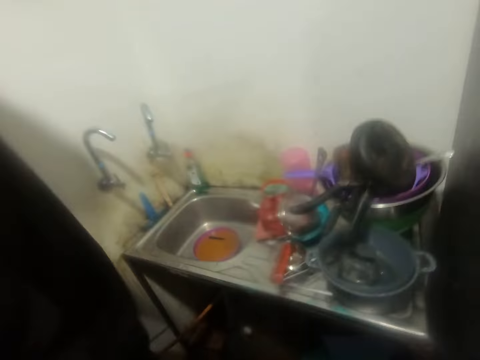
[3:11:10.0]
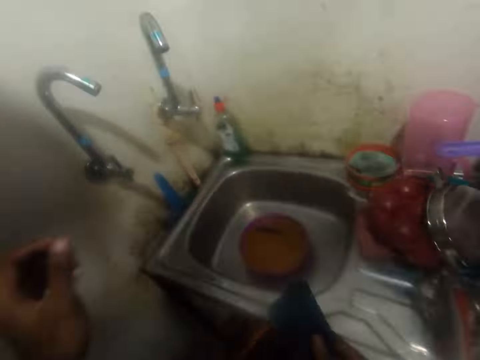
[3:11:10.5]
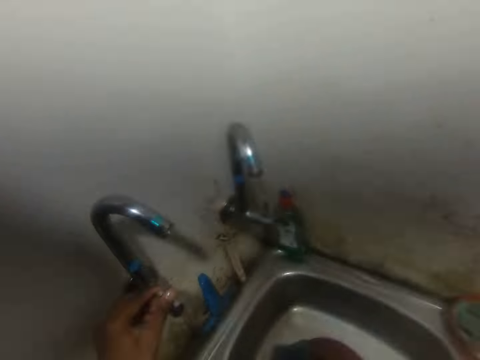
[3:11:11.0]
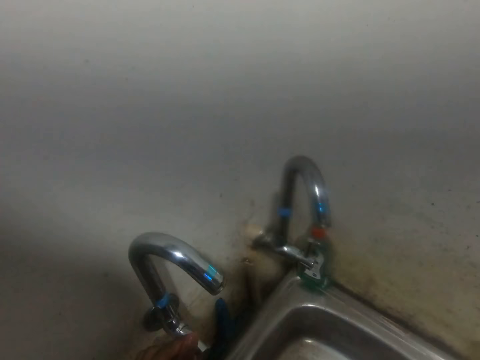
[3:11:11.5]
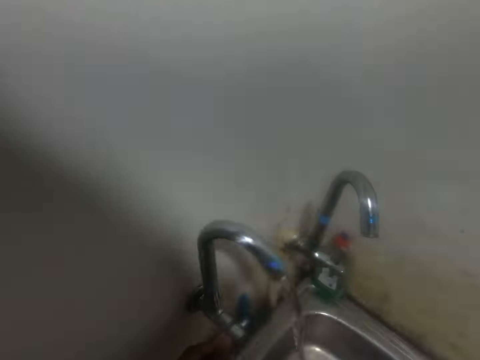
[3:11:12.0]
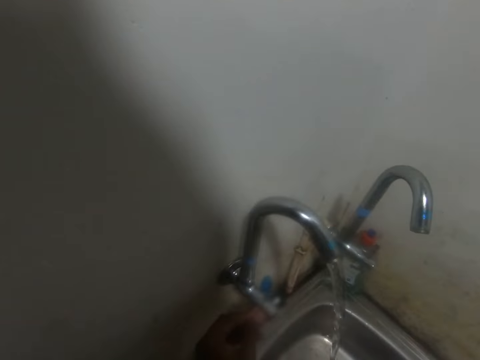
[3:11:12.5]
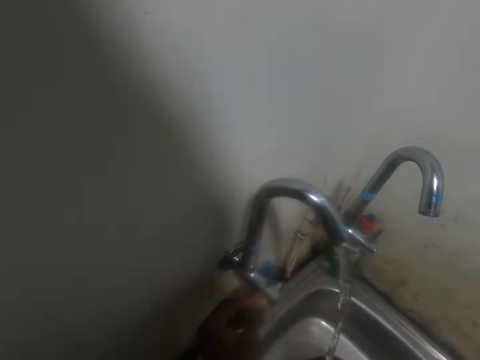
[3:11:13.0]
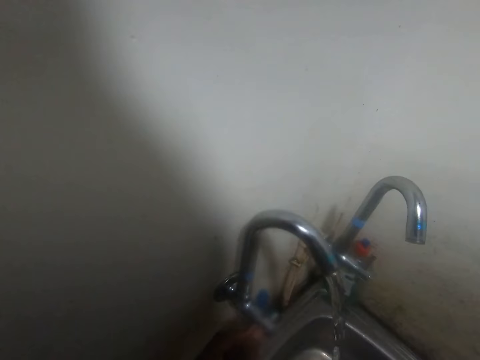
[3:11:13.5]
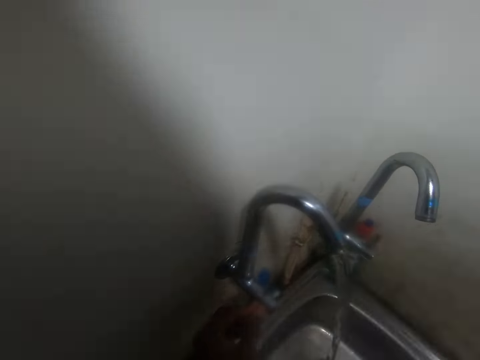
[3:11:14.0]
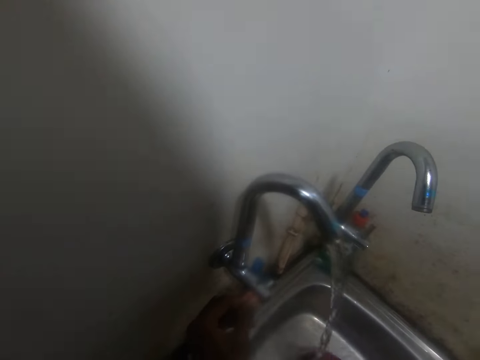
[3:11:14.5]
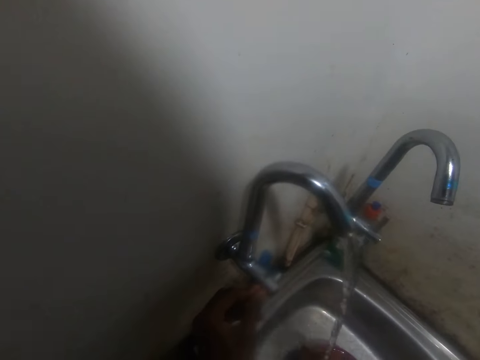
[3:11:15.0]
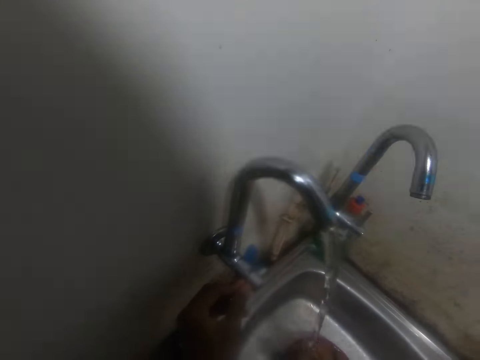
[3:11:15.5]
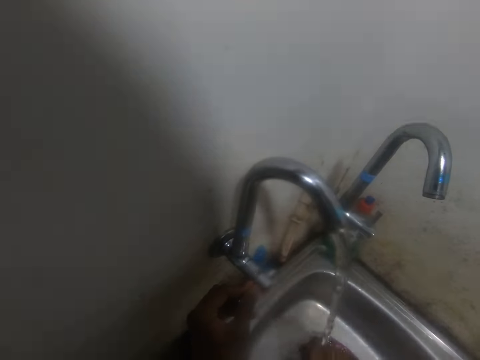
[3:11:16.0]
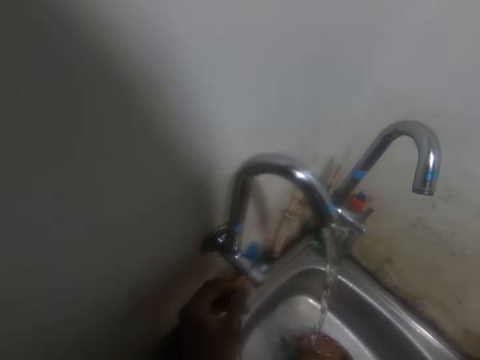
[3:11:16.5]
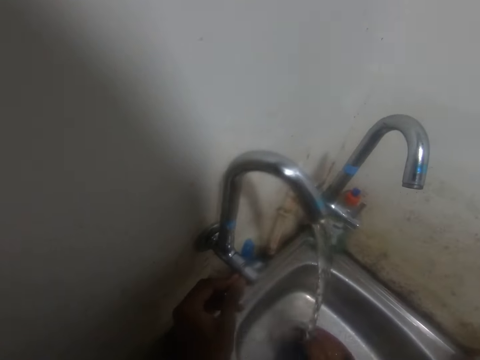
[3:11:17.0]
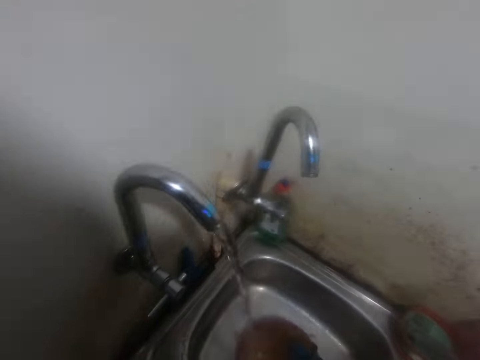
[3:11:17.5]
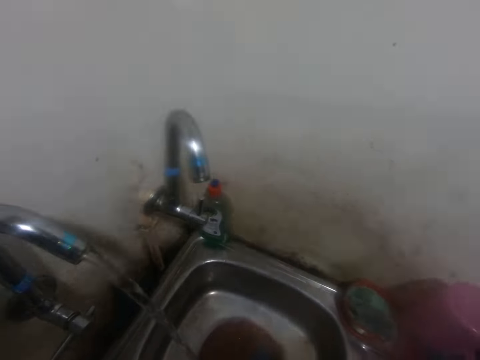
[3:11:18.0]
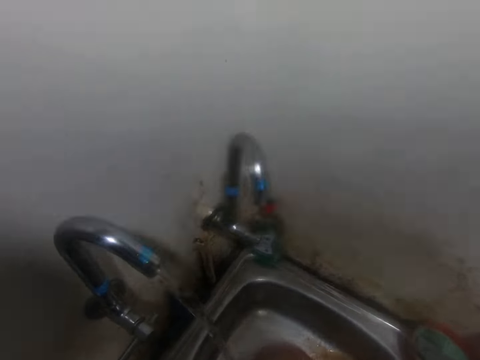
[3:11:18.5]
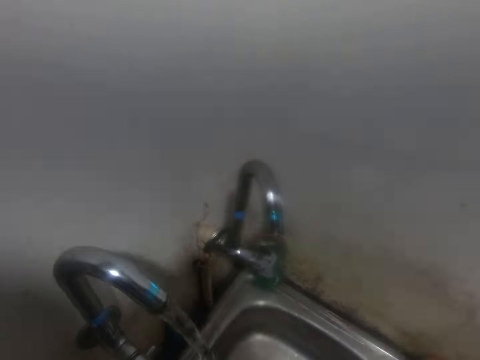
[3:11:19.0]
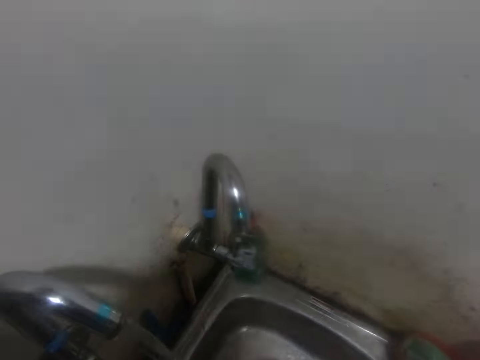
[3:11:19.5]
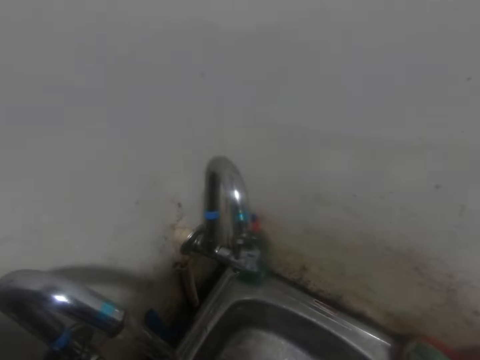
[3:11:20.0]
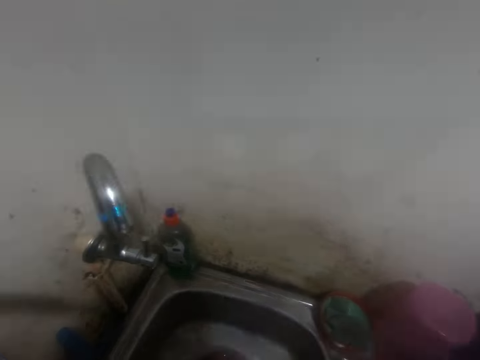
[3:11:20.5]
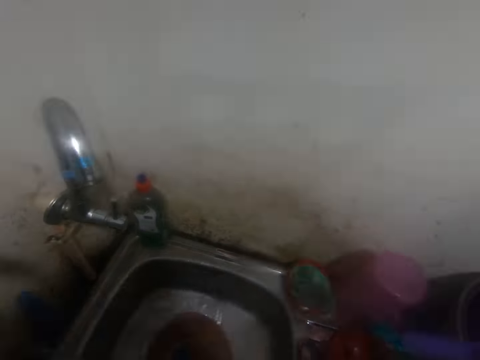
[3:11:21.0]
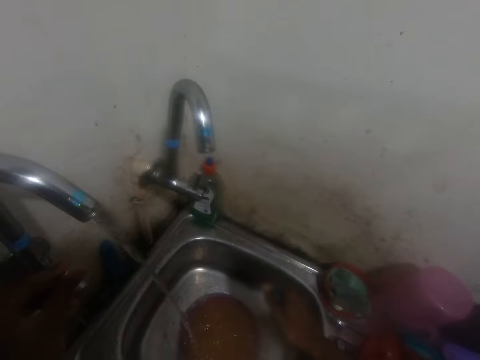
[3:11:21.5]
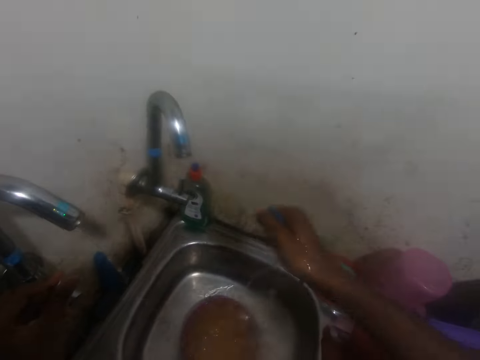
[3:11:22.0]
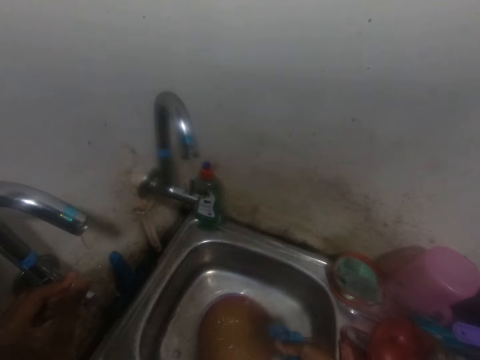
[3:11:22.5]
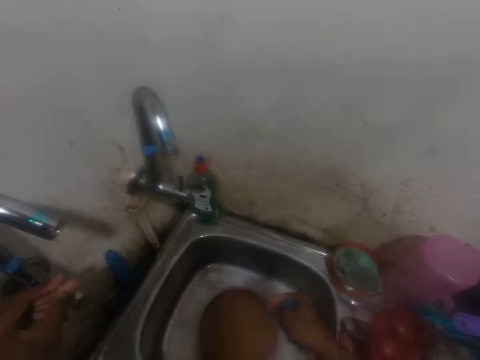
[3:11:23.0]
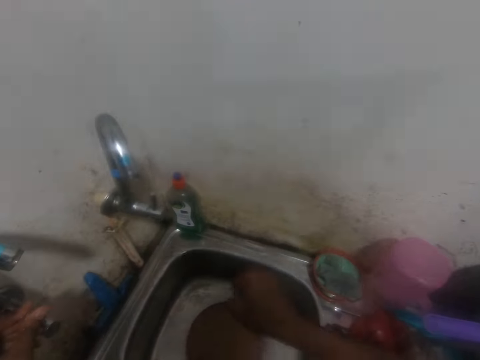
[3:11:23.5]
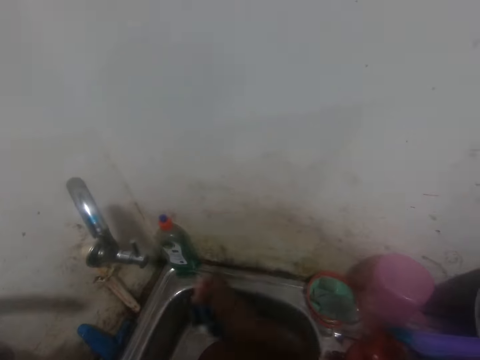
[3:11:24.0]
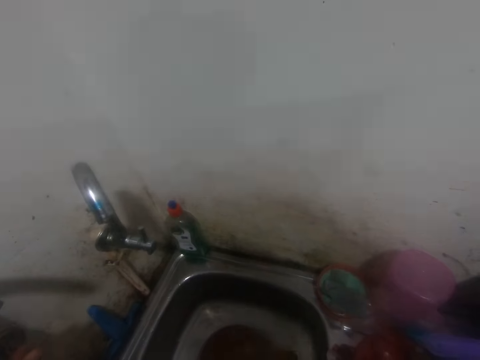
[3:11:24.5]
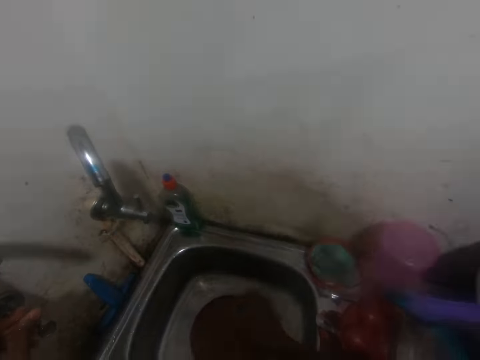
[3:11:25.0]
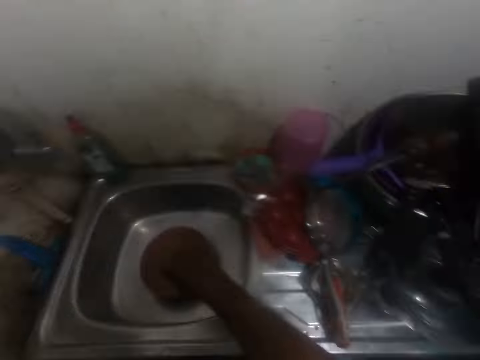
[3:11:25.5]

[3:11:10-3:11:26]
The camera wearer opens a curtain. He opens a tap with his left hand. He rinses the piece of rag in his right hand with the water from the tap. He squeezes the piece of cloth or scraper with his right hand, and closes the tap with his left hand.

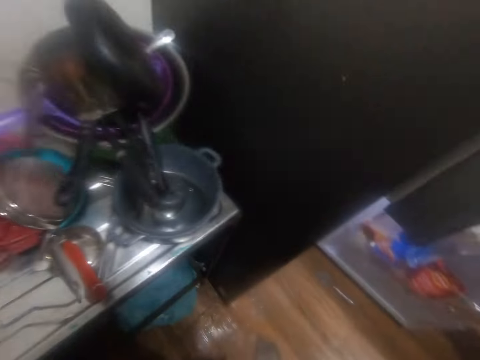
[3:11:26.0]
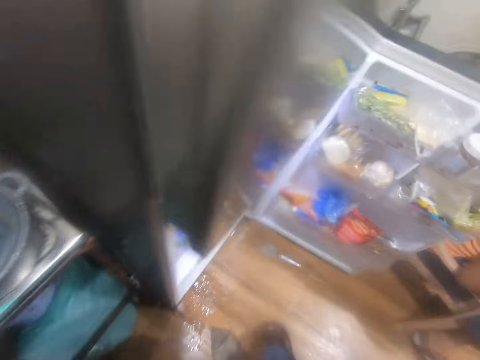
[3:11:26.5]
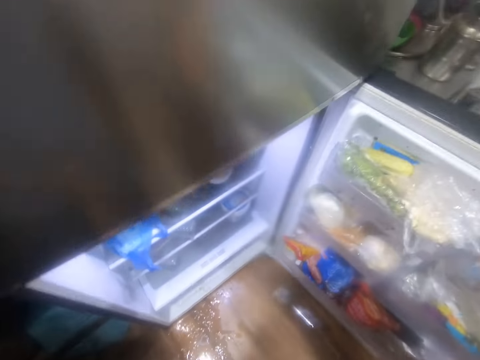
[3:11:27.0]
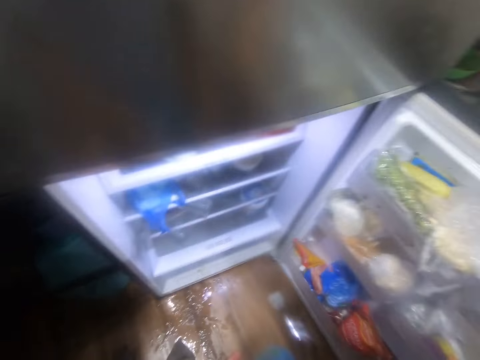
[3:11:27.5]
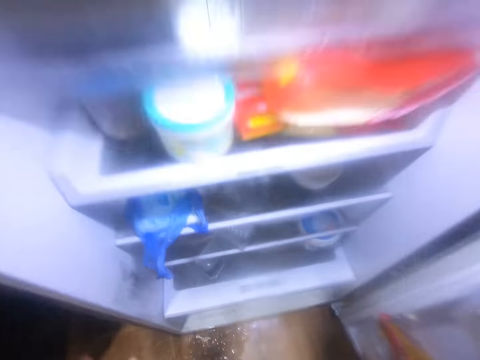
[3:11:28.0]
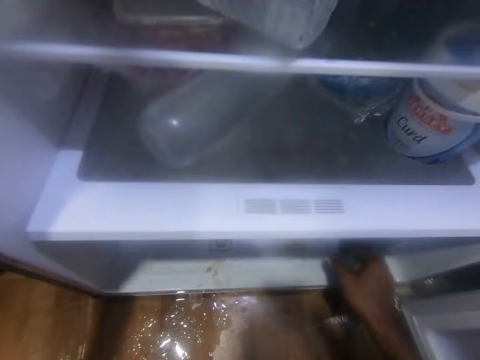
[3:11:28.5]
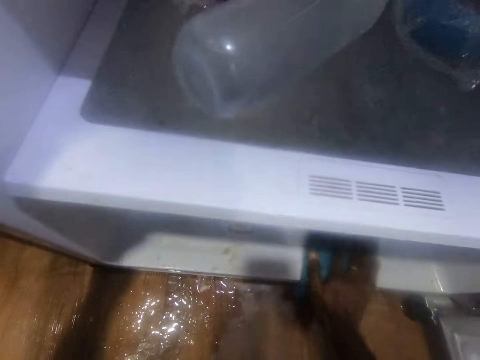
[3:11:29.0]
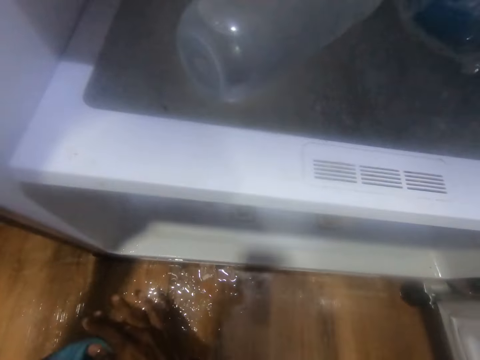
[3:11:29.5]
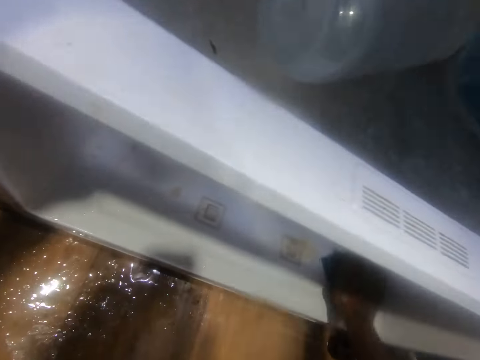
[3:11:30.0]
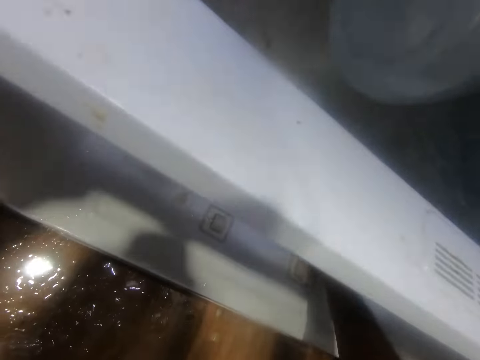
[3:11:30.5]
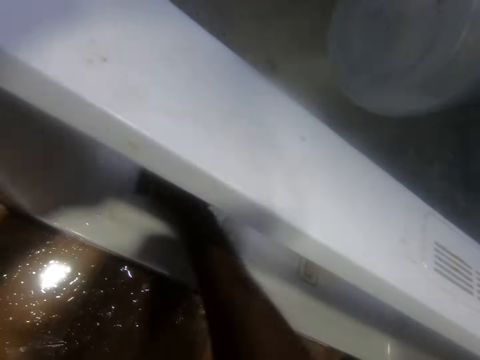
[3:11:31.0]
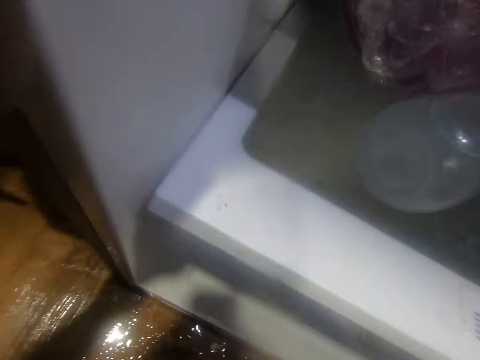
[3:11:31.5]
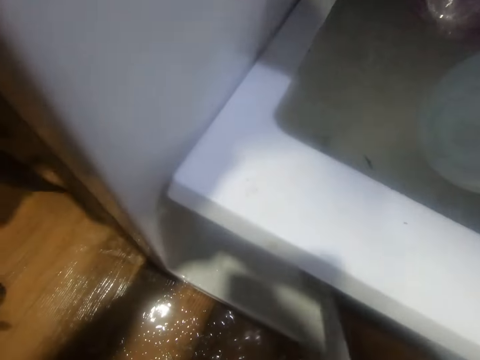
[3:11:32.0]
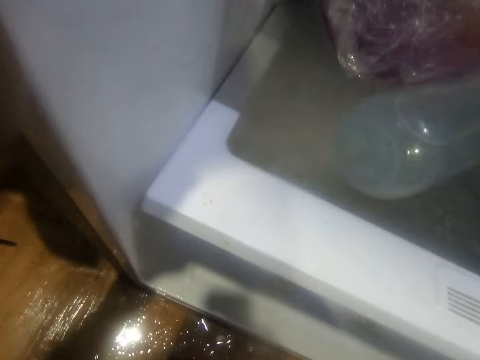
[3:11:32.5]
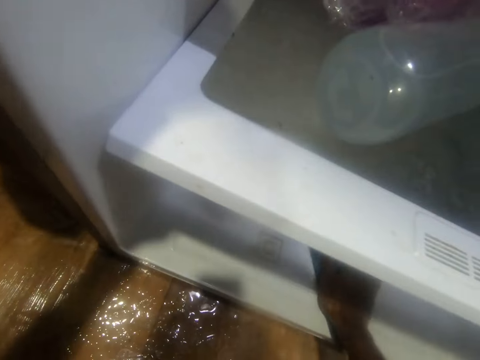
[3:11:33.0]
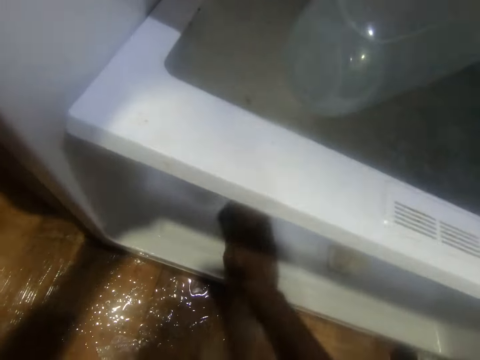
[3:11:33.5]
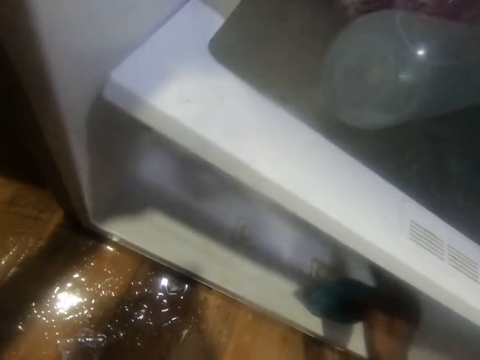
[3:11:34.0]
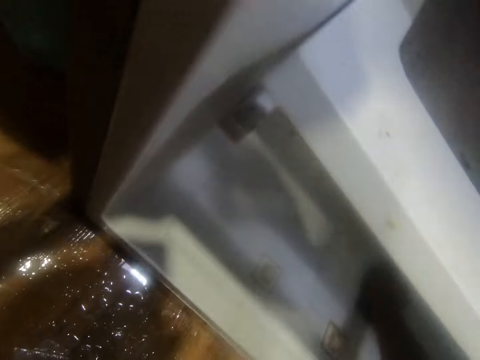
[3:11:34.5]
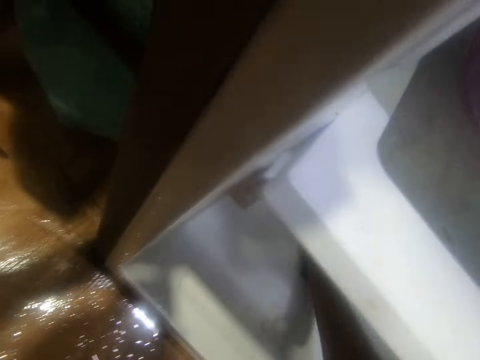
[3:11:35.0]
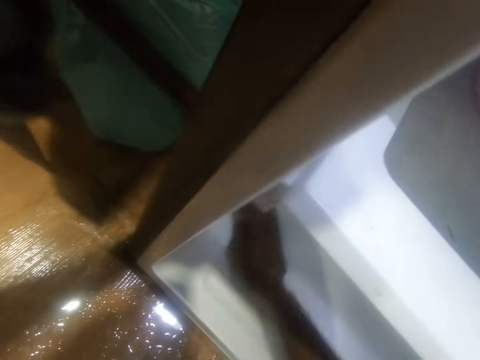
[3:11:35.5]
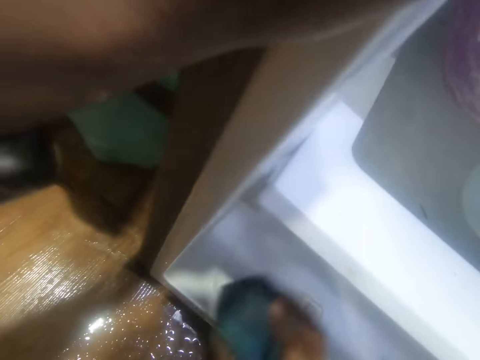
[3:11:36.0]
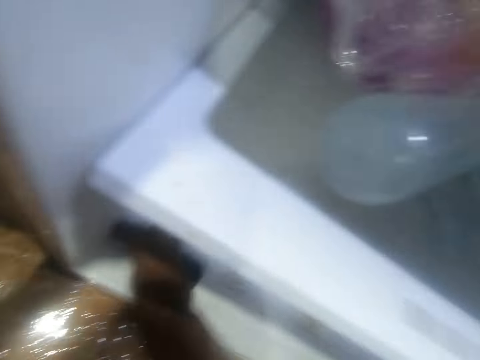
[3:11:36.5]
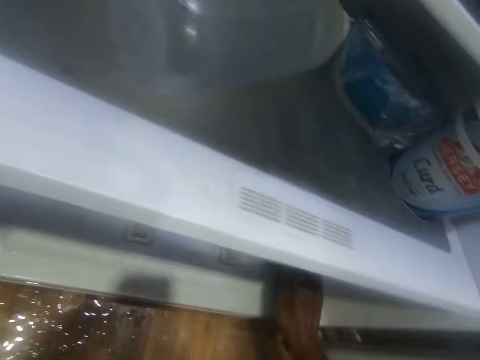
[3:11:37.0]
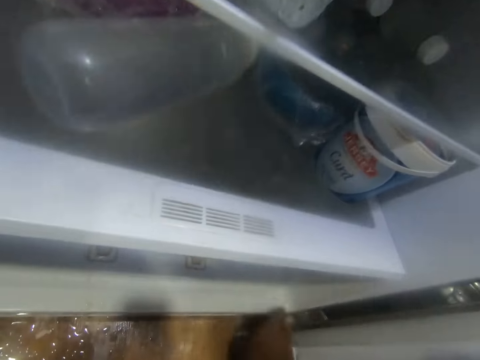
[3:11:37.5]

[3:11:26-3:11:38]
The camera wearer holds the fridge with his left hand. He cleans the fridge with the piece of cloth in his right hand.
